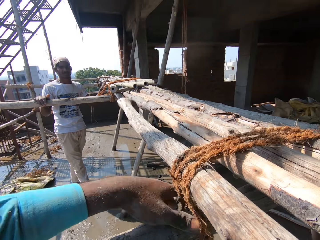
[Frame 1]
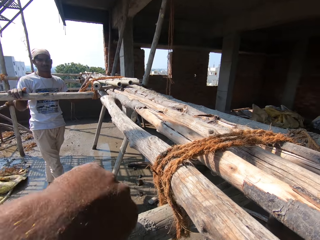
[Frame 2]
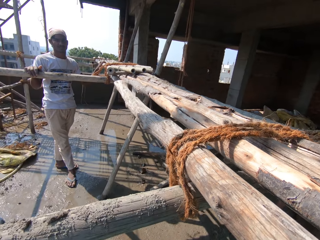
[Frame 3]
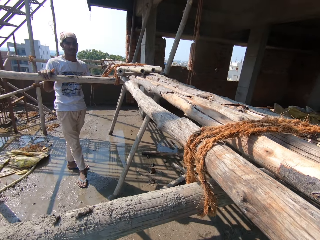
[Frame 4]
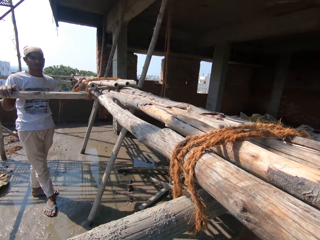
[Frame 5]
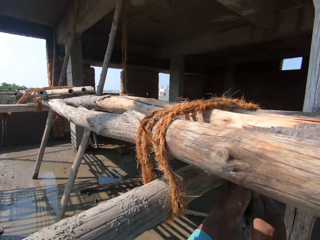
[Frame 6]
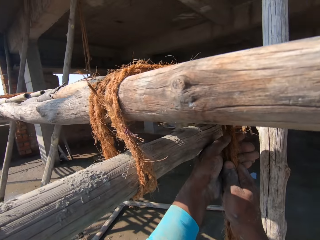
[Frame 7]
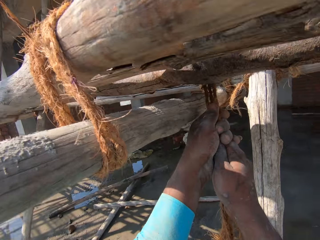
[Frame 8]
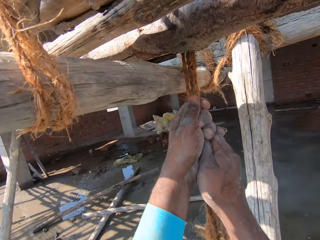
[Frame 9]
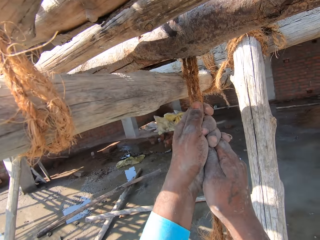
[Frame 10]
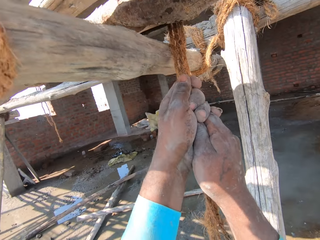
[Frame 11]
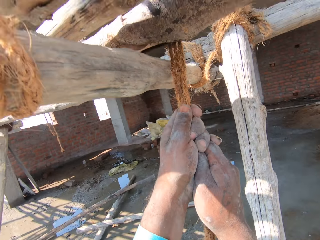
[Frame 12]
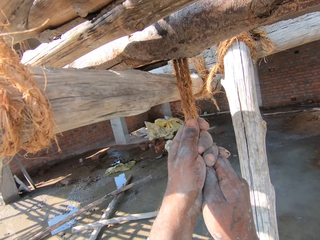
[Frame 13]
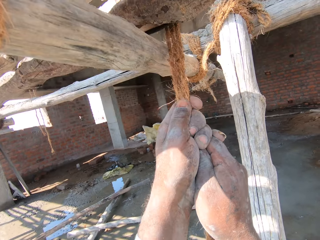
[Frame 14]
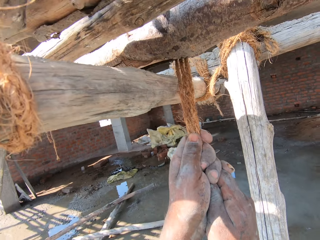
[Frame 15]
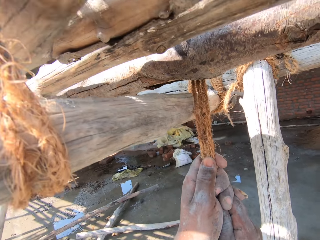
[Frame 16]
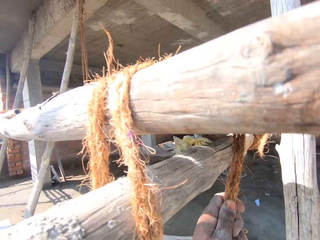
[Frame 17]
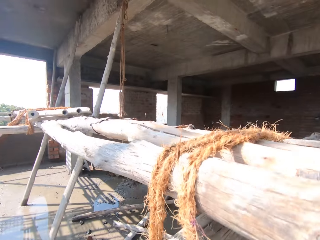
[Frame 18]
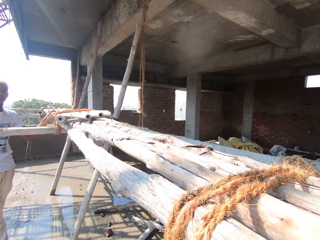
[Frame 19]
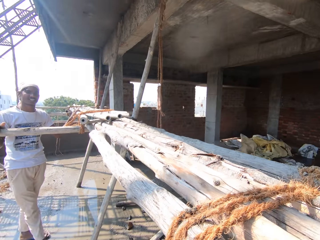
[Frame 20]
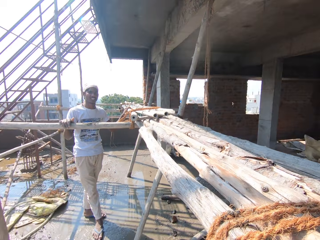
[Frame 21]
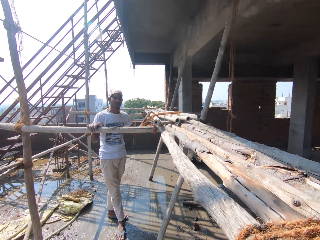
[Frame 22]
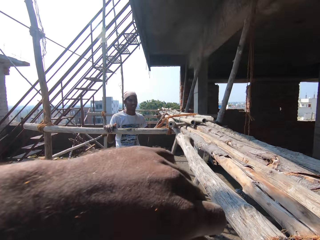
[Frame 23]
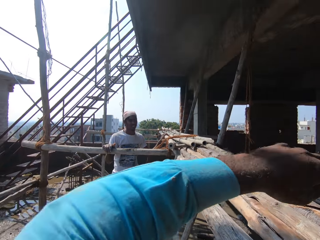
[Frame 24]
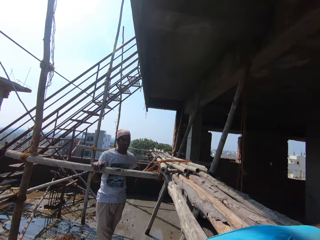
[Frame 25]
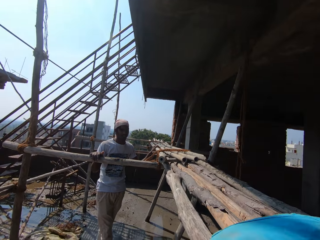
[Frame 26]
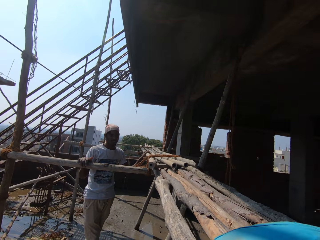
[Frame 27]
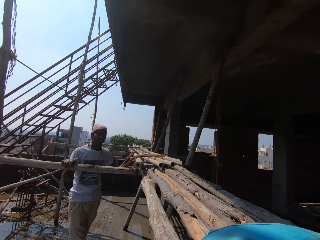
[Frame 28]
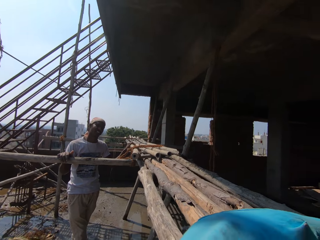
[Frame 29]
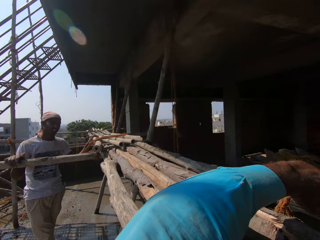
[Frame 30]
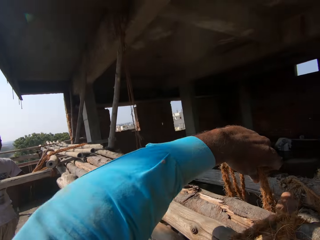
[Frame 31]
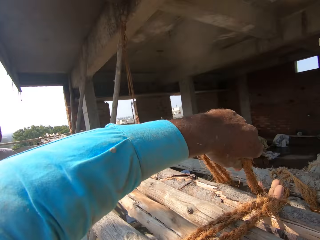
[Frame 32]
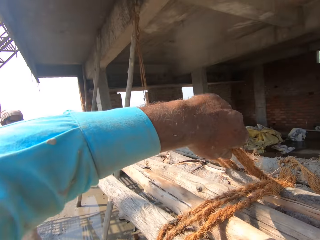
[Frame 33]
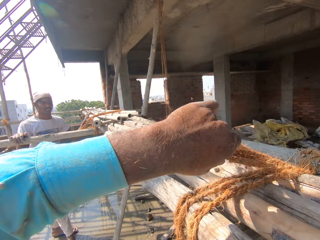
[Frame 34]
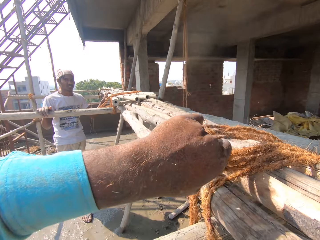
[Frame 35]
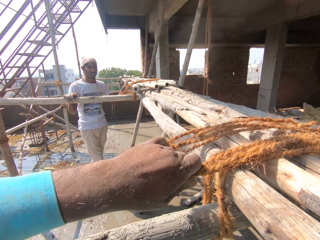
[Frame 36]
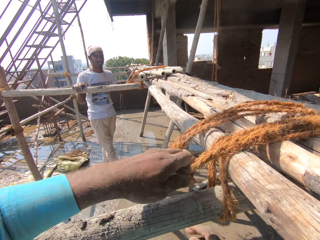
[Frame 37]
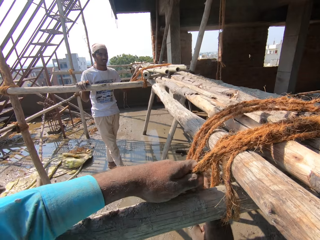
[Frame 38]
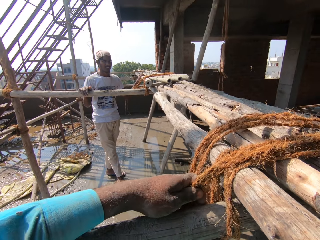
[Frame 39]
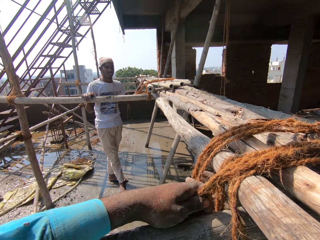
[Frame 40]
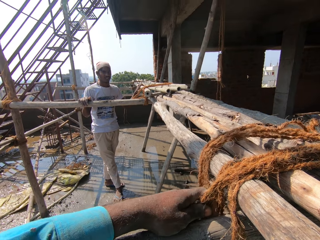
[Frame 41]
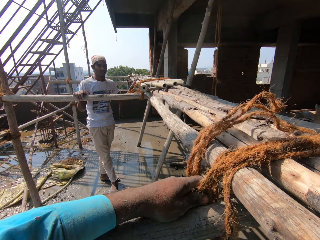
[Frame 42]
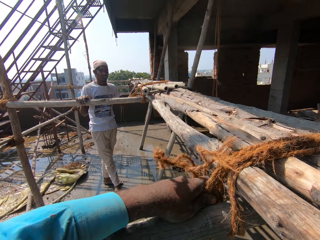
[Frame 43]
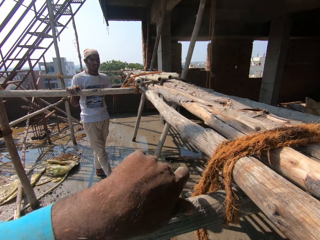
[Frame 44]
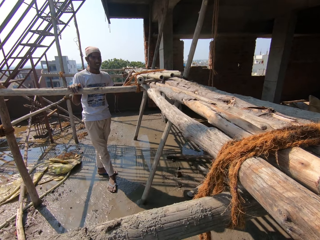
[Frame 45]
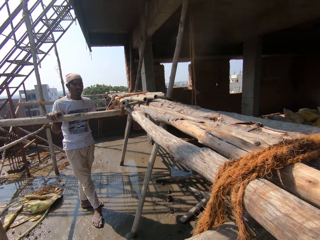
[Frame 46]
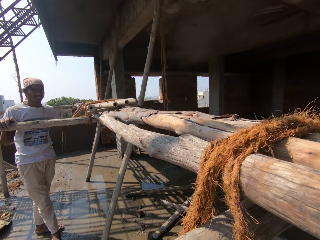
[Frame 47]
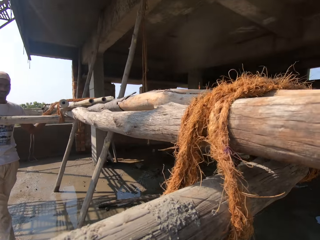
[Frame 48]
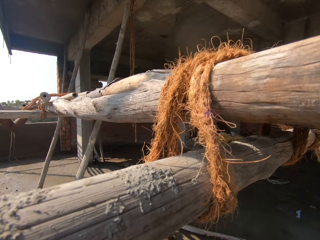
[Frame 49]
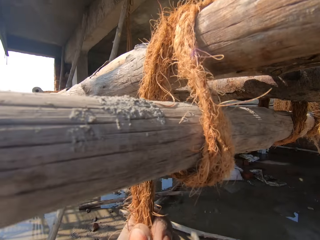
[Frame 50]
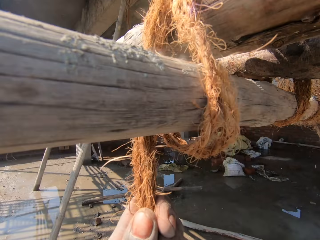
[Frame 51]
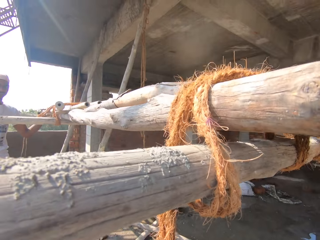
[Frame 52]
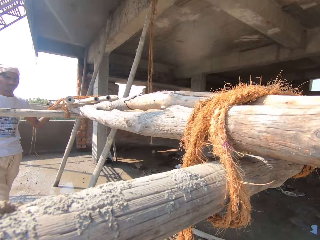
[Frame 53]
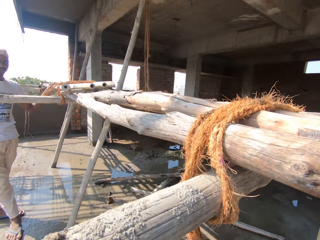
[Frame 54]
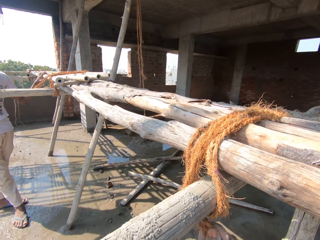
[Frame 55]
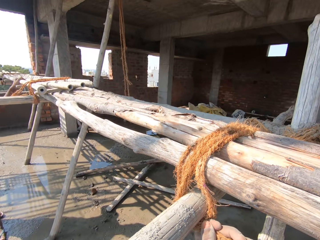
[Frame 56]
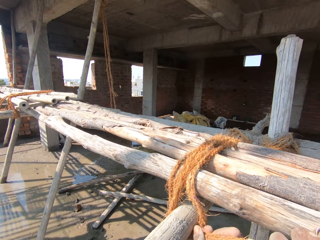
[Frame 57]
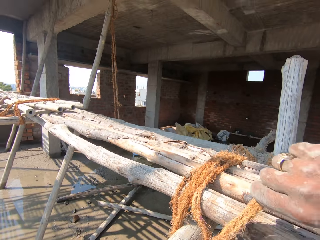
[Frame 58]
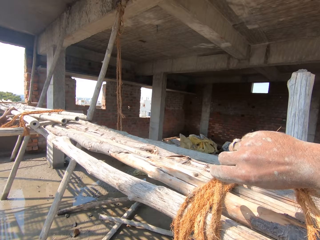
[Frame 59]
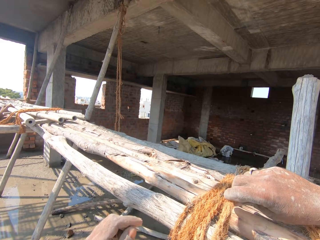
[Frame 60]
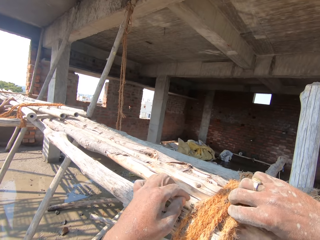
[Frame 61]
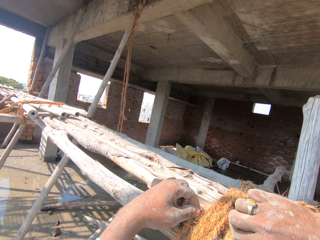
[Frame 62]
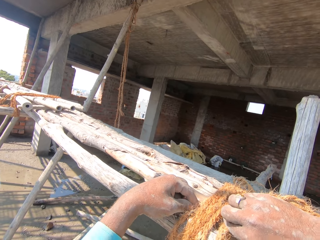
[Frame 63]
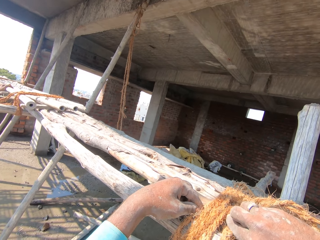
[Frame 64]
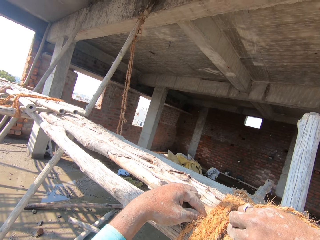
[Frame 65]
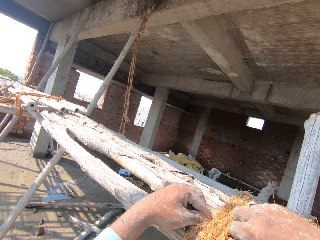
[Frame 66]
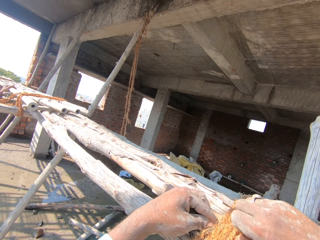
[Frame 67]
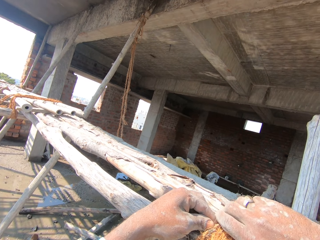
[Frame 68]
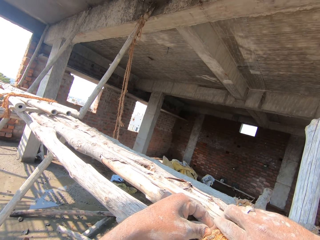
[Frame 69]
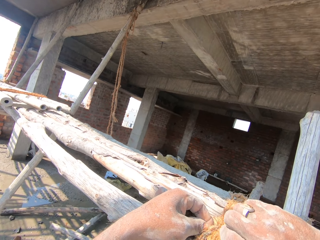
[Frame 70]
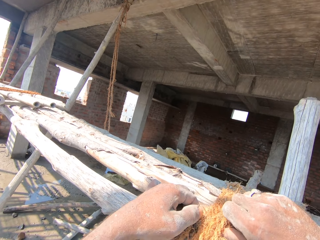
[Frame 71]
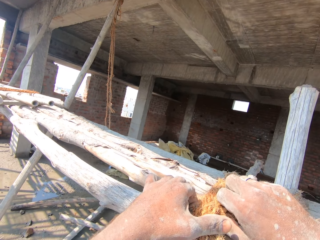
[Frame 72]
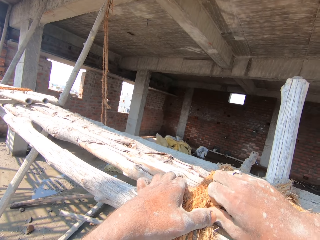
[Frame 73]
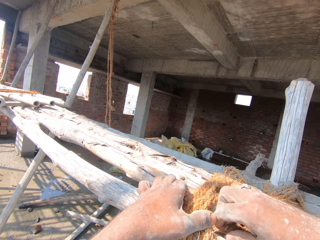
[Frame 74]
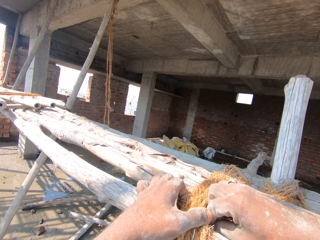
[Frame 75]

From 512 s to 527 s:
The camera wearer pulls the rope. They tie the poles. They pull the rope. They tie the poles. They fix the rope.

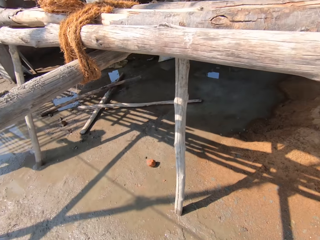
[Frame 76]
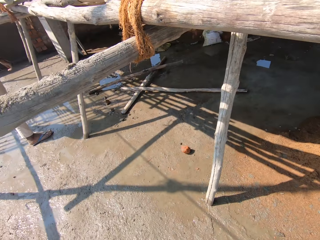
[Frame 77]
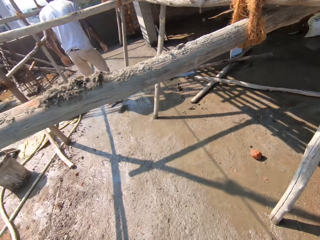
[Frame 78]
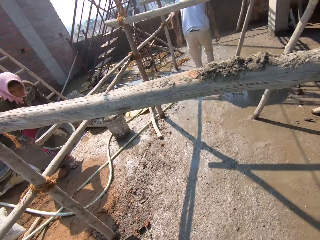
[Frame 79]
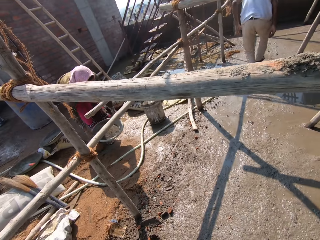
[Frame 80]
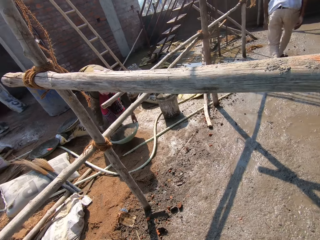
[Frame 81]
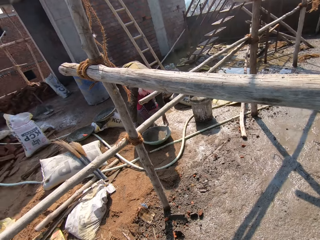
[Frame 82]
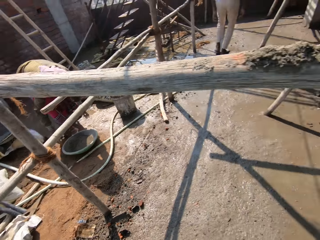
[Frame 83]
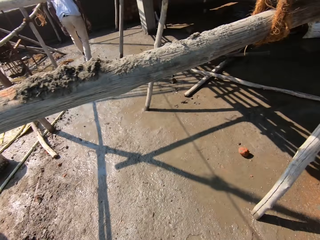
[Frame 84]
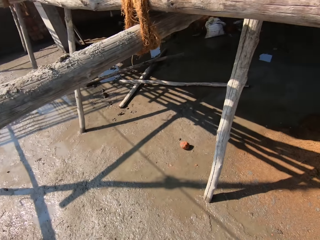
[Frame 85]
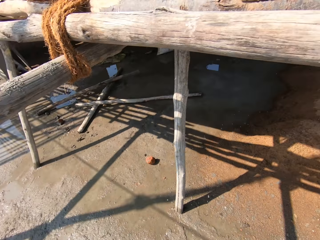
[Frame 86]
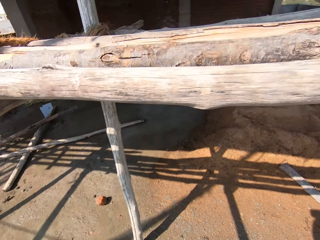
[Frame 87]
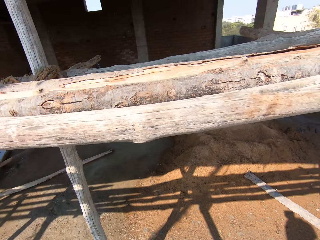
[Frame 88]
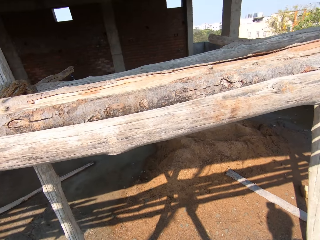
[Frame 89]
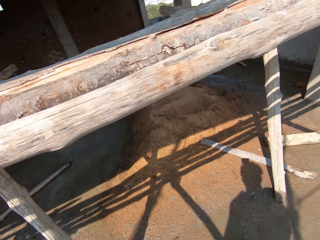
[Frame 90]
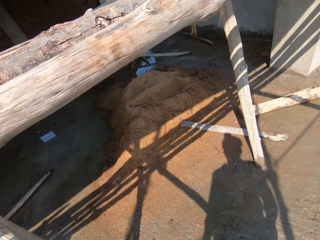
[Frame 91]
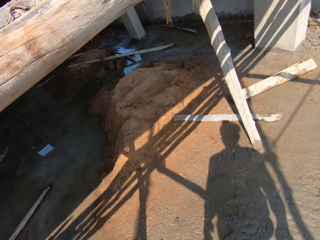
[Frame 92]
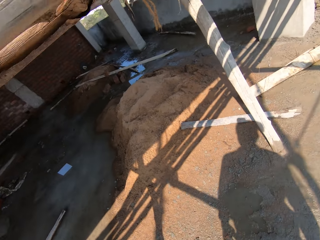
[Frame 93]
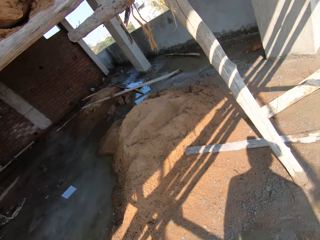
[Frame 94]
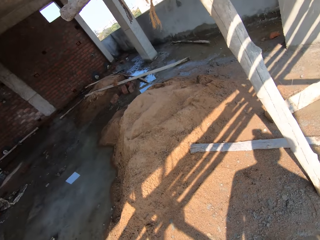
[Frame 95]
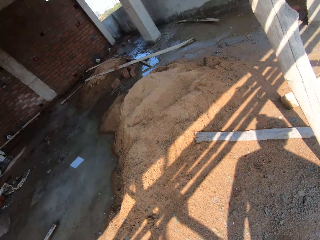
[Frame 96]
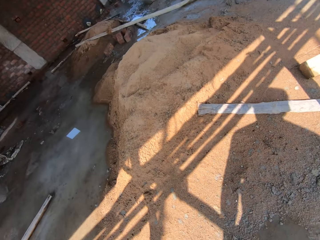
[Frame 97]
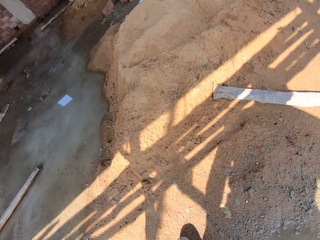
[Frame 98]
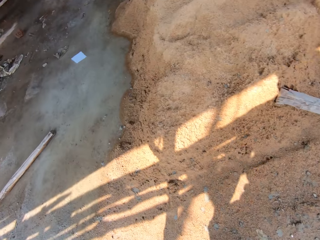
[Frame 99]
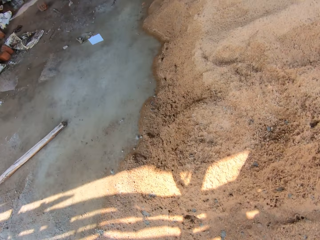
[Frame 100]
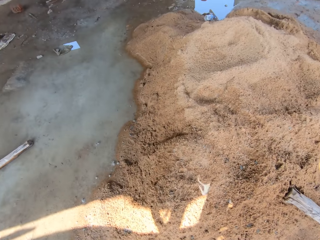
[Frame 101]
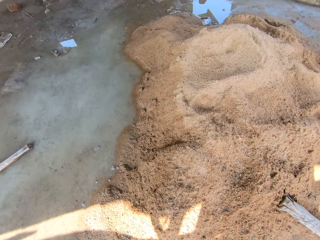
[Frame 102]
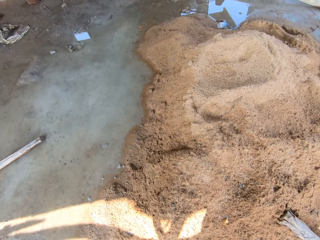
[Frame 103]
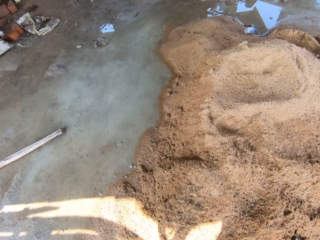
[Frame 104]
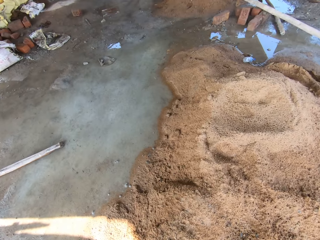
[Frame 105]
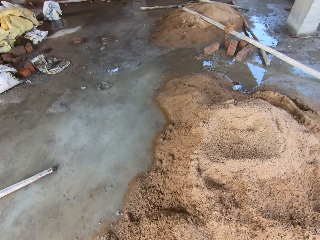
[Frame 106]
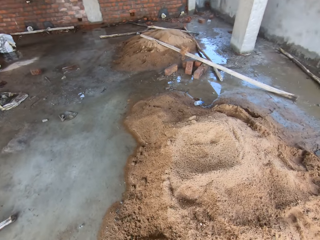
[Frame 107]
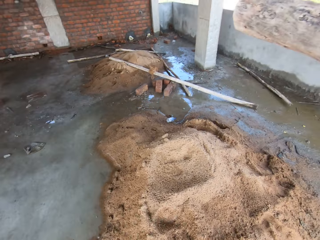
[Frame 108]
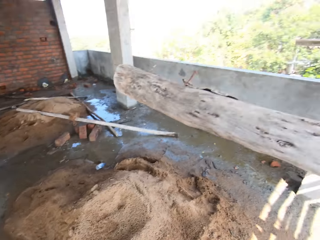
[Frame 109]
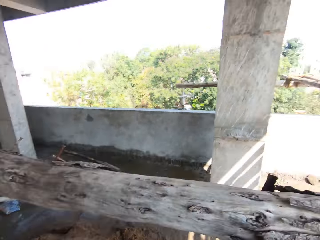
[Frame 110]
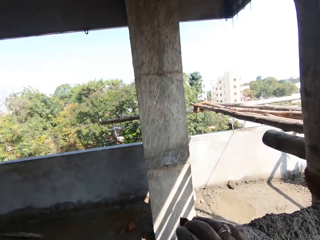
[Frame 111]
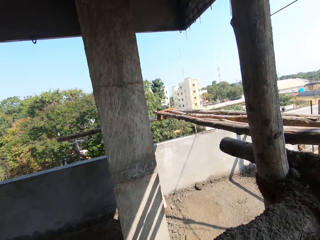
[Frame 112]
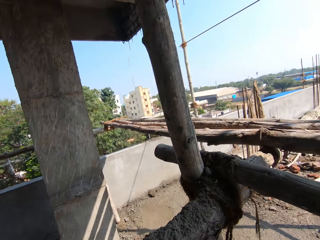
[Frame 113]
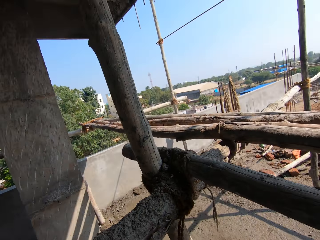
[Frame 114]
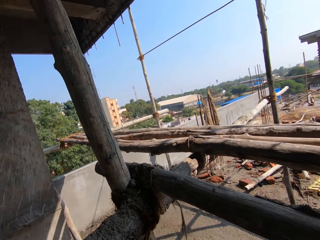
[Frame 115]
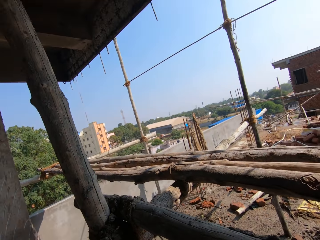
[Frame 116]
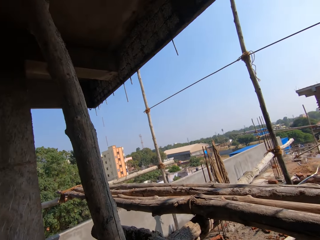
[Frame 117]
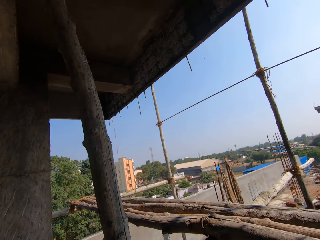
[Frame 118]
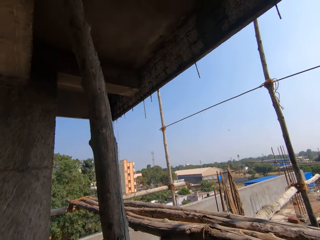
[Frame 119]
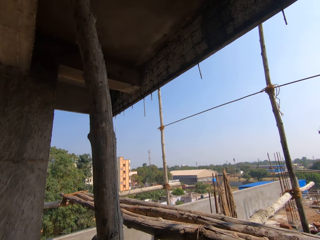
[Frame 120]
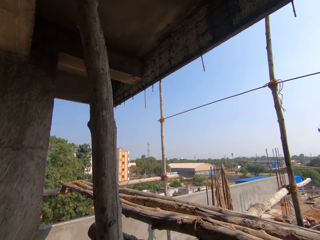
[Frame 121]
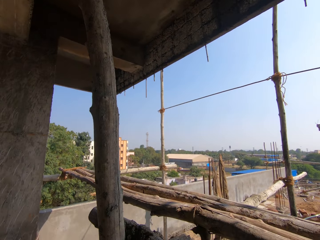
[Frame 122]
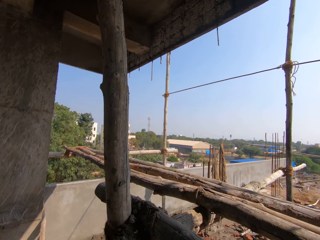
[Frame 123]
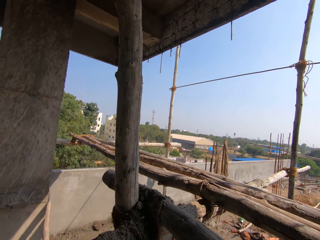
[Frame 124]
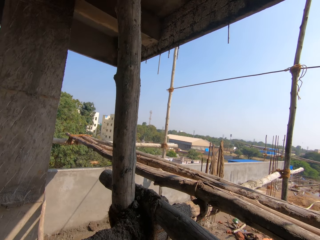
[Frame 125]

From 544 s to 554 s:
A lady drops a basin. The camera wearer walks in the yard. They move around. They look around.
